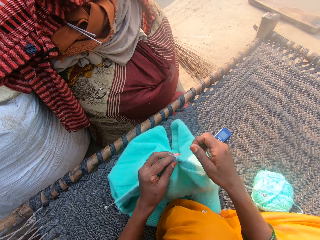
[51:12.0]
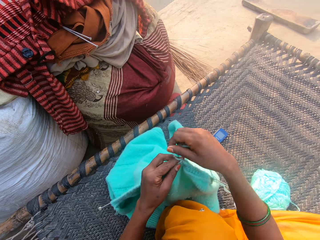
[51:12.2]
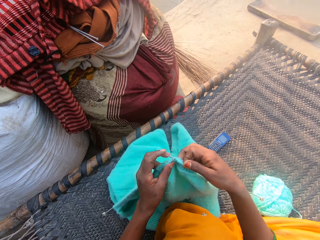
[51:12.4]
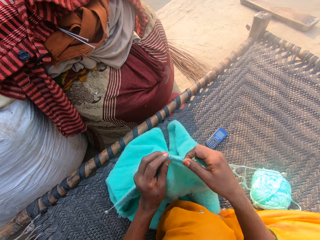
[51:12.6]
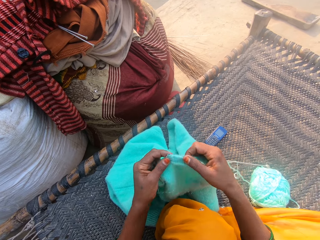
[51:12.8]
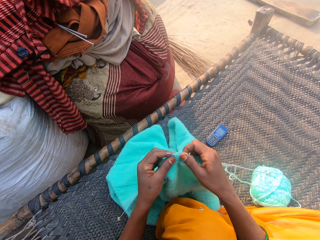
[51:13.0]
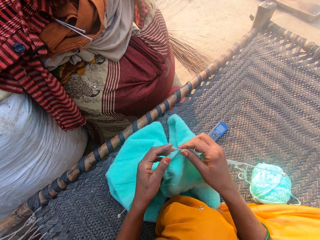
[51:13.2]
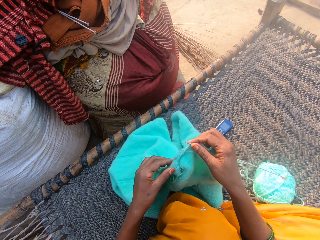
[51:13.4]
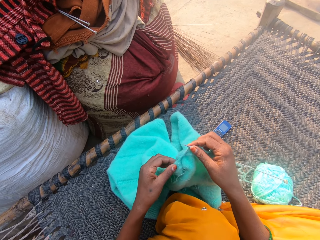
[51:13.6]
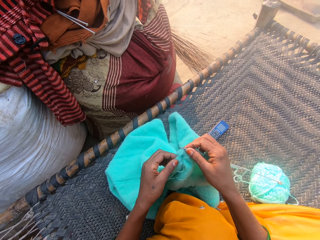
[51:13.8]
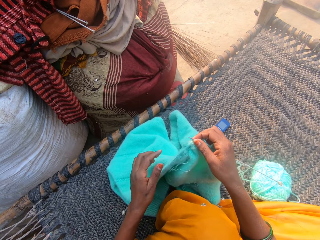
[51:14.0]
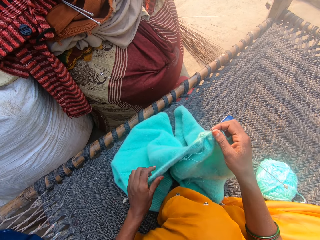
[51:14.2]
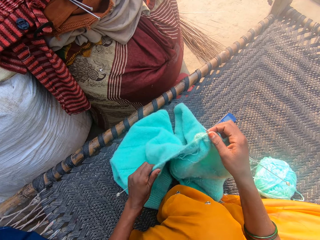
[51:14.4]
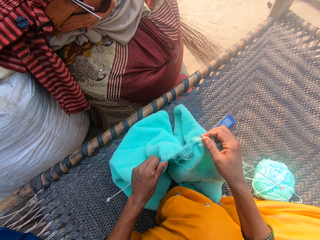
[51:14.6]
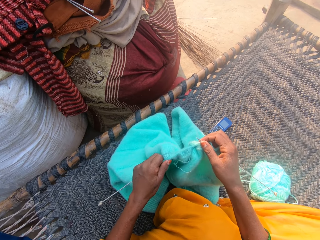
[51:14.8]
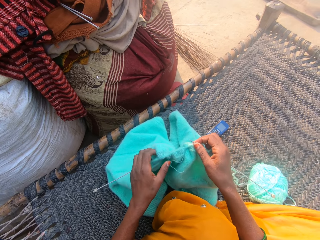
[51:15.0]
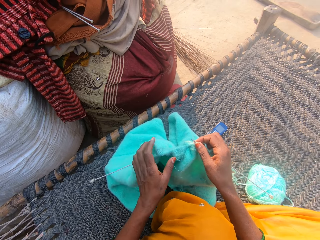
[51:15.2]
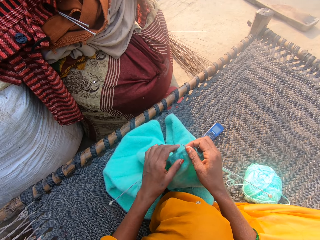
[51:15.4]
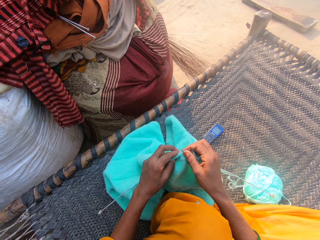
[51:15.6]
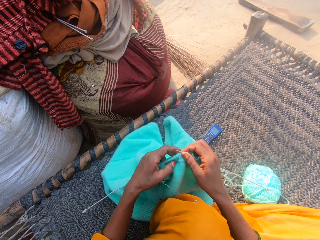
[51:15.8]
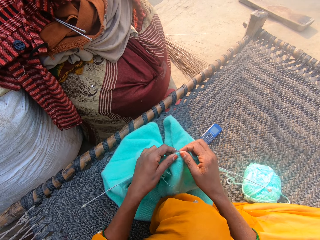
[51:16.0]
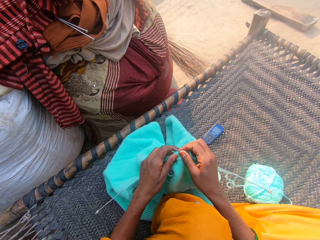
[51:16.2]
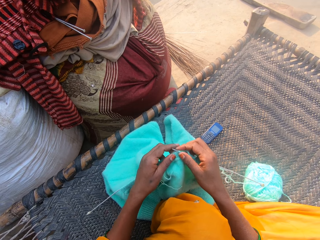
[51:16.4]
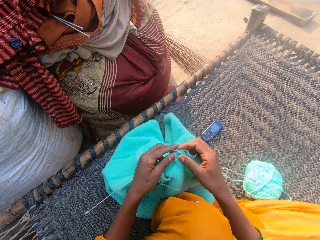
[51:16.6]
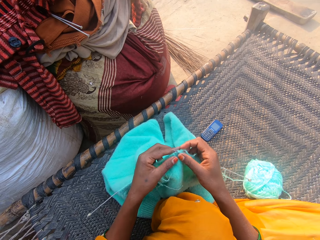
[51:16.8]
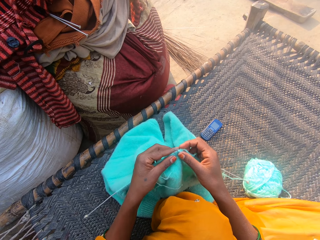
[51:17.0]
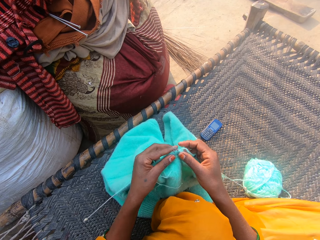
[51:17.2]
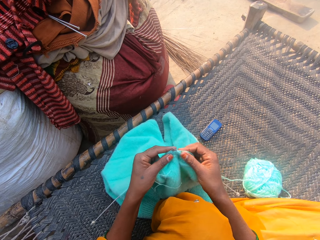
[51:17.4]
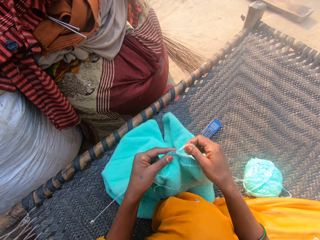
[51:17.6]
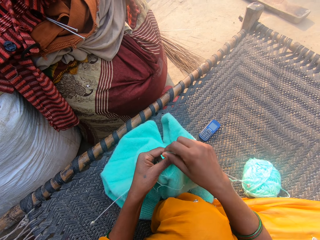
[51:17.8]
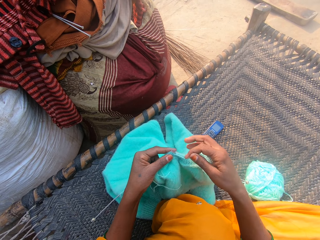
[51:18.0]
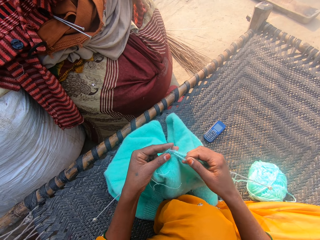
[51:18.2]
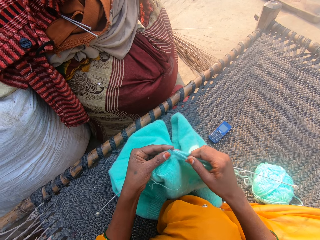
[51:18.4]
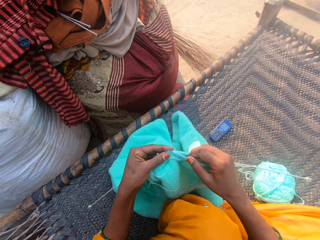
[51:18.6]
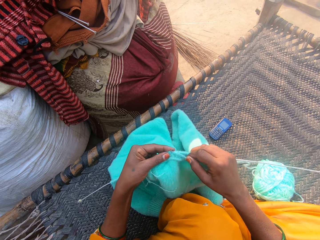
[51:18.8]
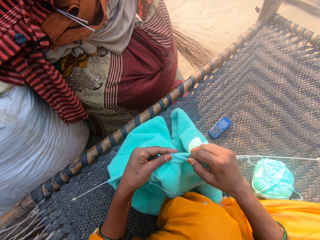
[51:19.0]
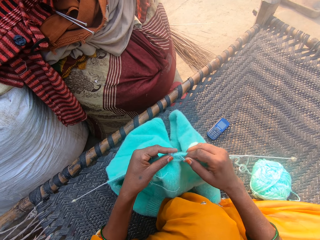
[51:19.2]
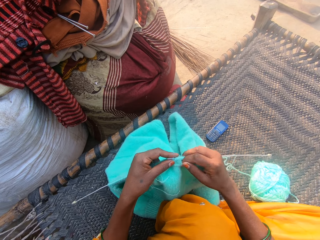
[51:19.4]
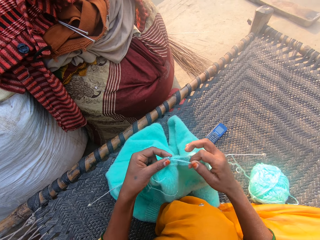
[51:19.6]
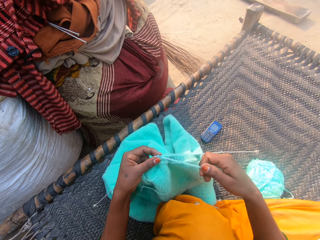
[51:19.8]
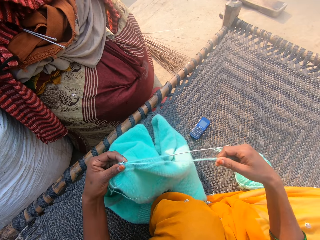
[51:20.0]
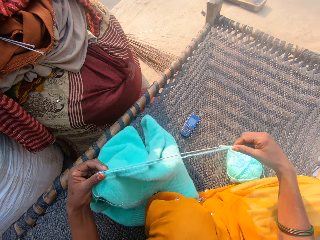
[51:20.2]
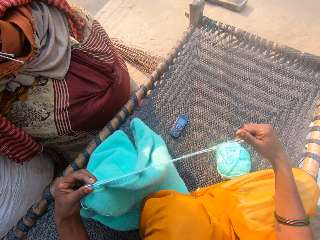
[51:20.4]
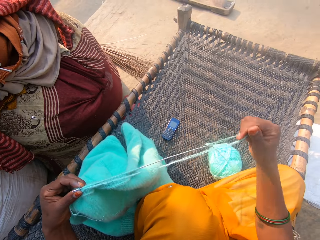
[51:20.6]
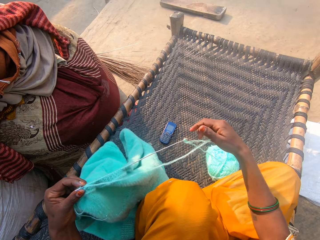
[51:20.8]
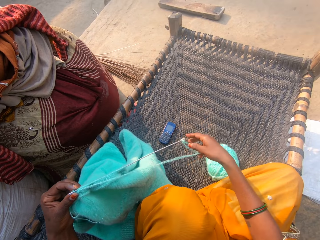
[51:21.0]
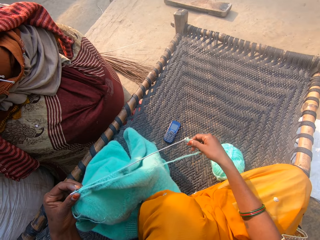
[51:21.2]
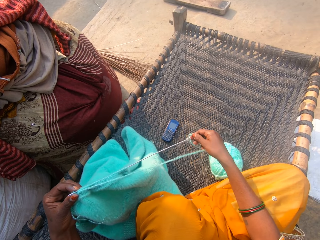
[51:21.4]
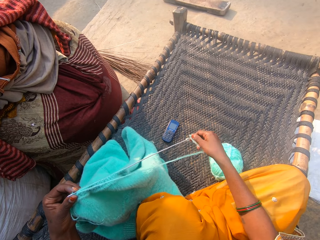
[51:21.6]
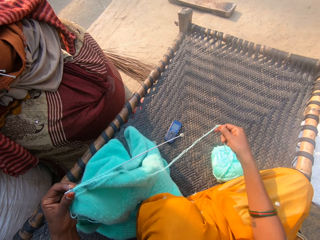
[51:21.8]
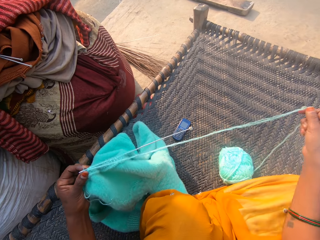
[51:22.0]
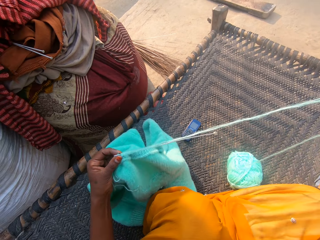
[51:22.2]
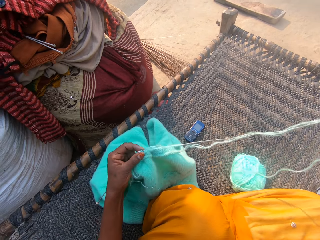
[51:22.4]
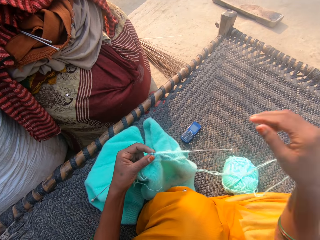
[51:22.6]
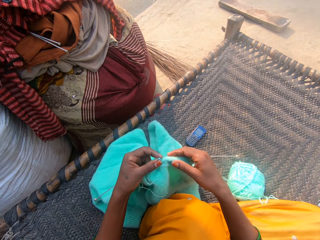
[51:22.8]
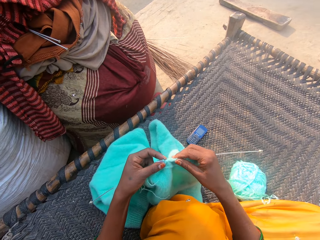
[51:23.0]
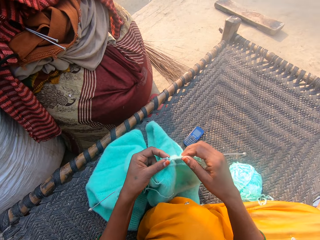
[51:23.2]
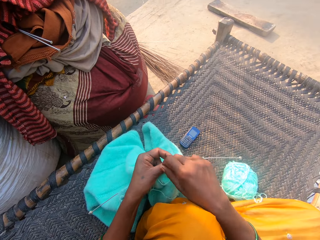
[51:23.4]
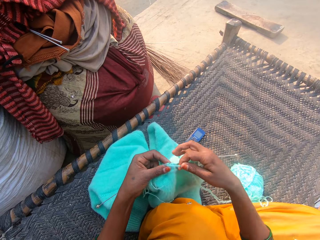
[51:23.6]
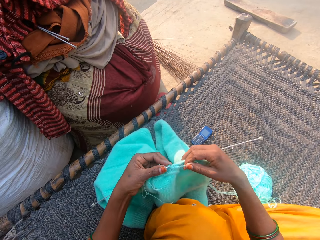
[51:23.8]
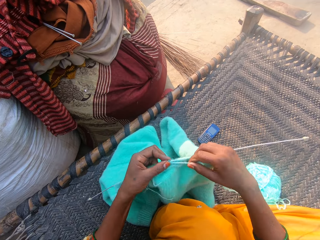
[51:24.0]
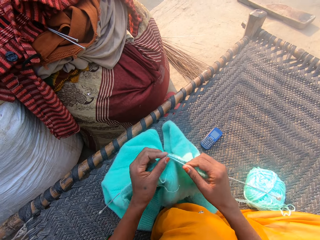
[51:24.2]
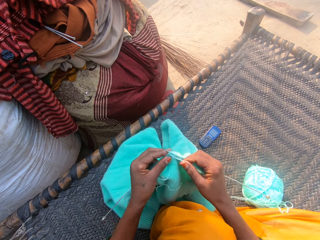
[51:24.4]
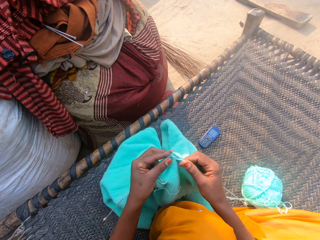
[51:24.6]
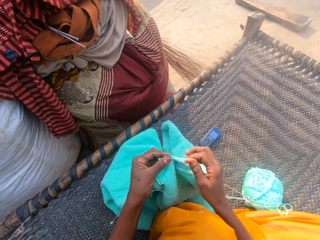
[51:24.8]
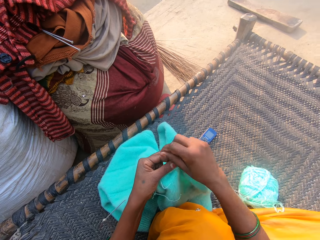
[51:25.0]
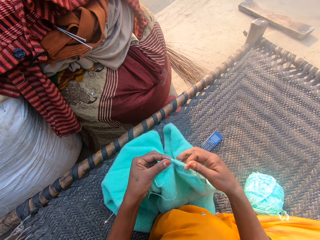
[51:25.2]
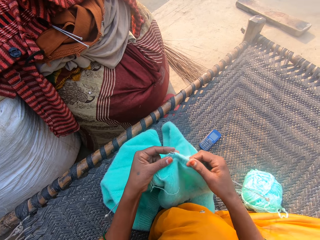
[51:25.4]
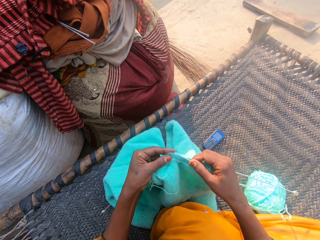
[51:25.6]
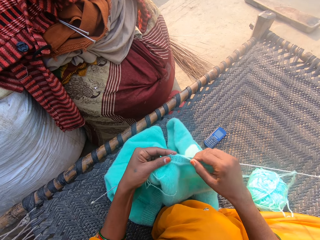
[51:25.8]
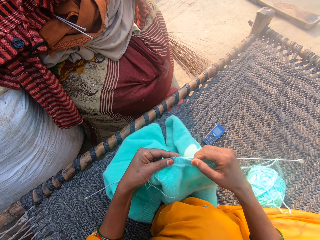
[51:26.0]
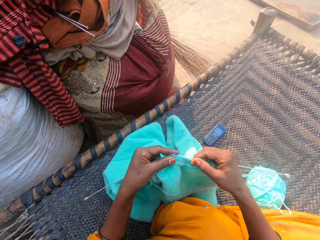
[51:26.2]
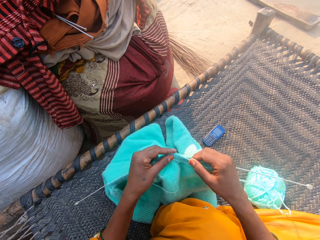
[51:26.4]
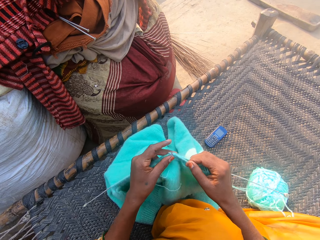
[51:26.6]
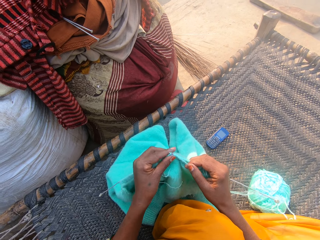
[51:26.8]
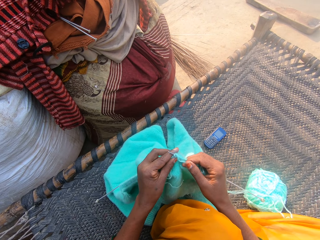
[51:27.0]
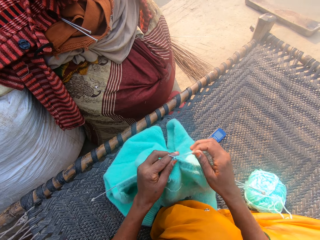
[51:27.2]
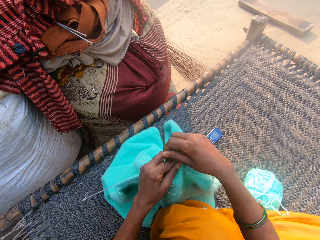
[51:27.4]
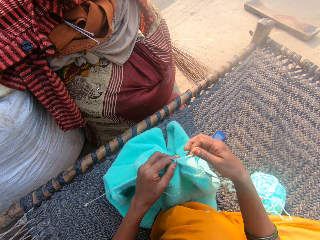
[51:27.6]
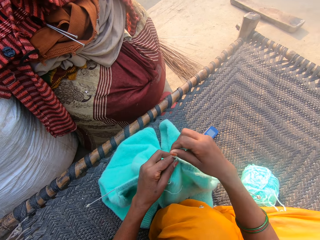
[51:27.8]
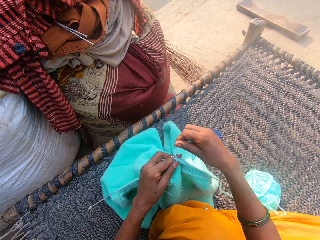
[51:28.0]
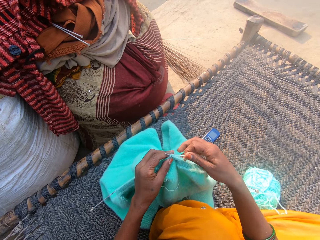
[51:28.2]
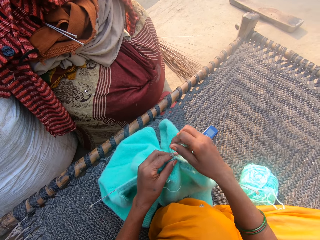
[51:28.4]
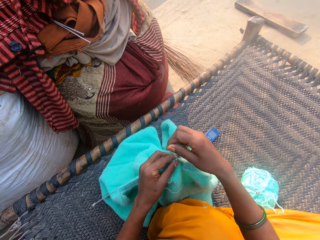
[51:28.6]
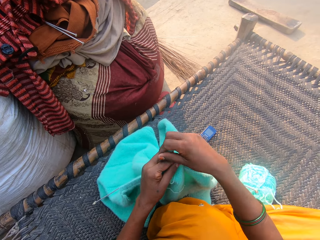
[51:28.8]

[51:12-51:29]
The camera wearer adjusts the cloth on the needle with her left hand. She knits the cloth with the needles and the wool. She adjusts the wool with her right hand. She pulls a string. She knits the cloth with the needles and the wool.

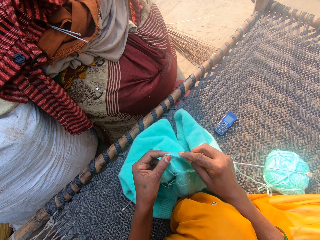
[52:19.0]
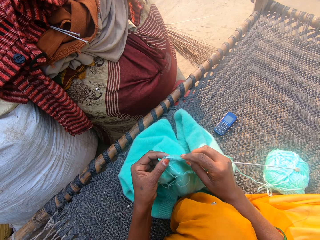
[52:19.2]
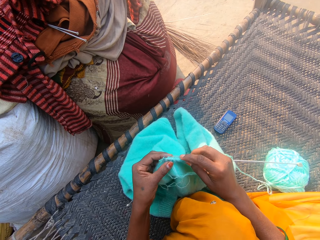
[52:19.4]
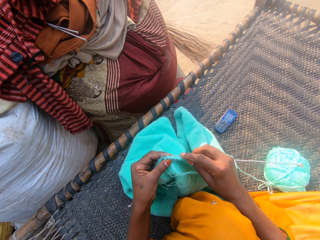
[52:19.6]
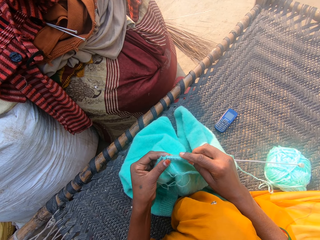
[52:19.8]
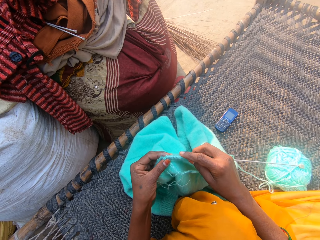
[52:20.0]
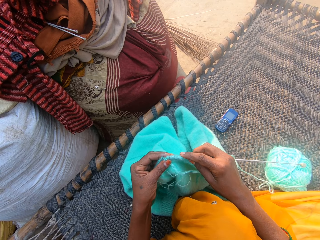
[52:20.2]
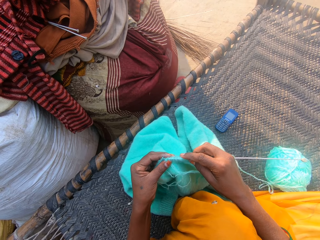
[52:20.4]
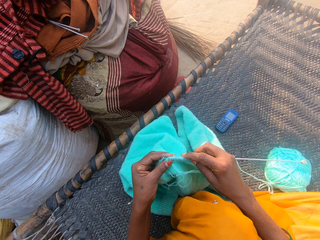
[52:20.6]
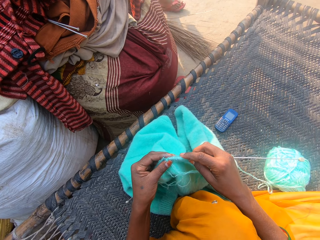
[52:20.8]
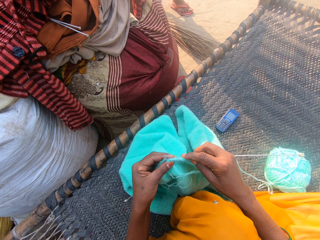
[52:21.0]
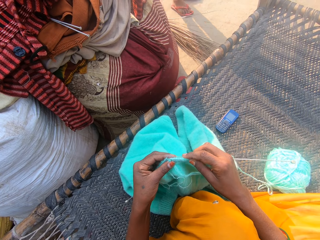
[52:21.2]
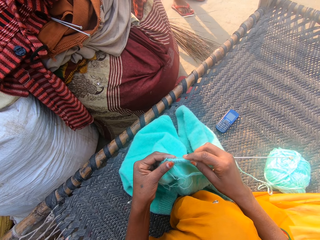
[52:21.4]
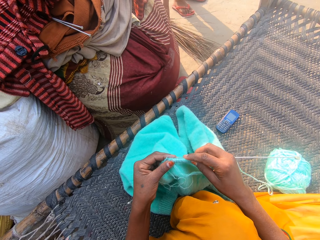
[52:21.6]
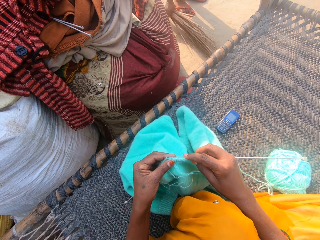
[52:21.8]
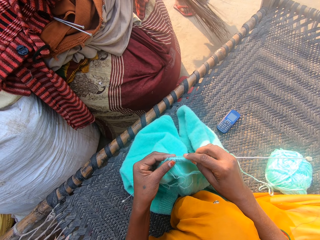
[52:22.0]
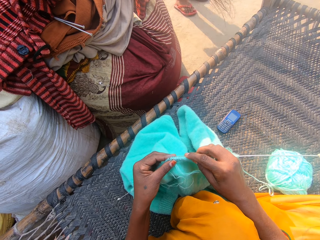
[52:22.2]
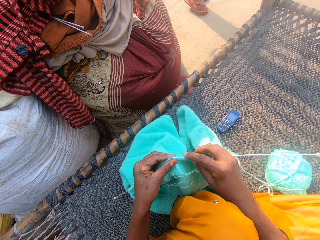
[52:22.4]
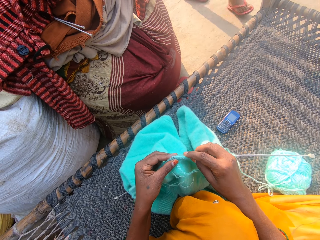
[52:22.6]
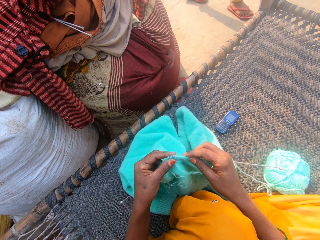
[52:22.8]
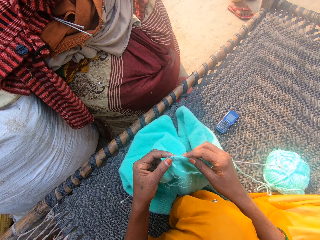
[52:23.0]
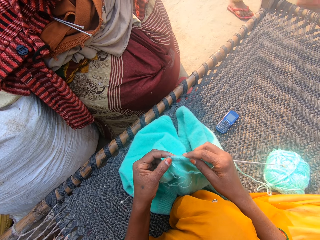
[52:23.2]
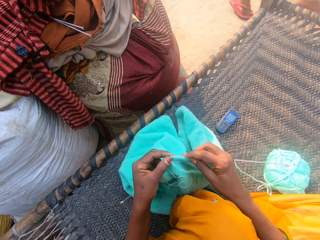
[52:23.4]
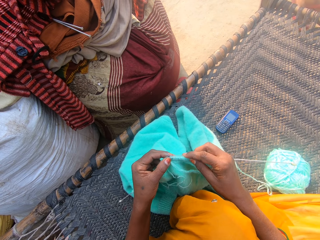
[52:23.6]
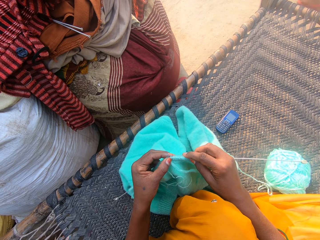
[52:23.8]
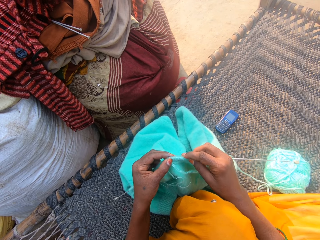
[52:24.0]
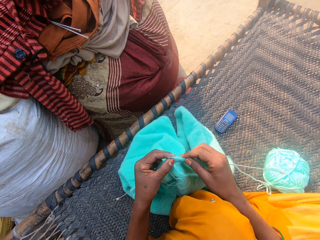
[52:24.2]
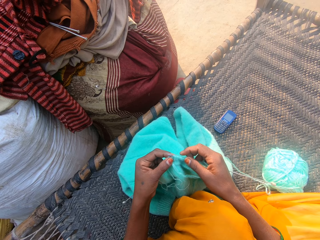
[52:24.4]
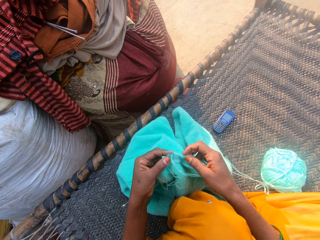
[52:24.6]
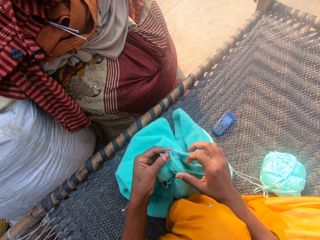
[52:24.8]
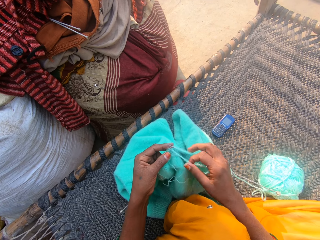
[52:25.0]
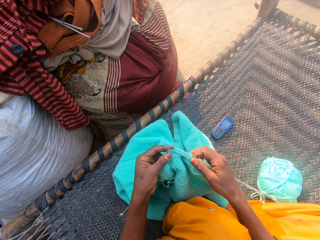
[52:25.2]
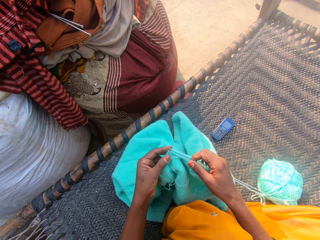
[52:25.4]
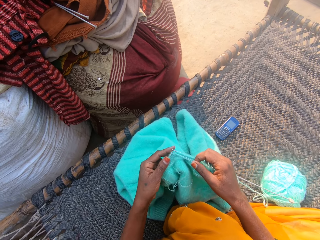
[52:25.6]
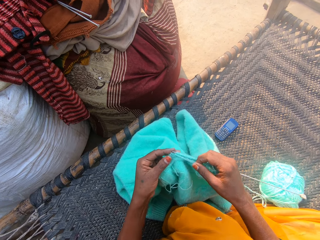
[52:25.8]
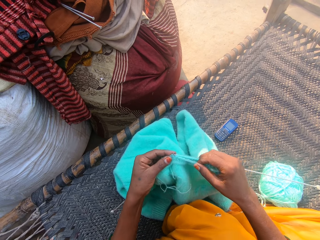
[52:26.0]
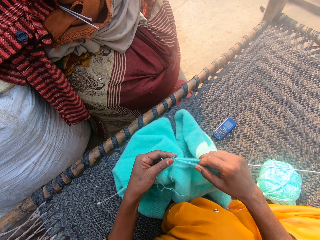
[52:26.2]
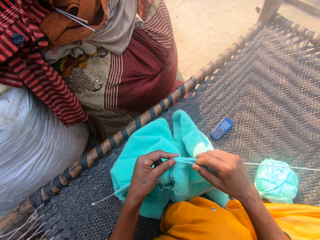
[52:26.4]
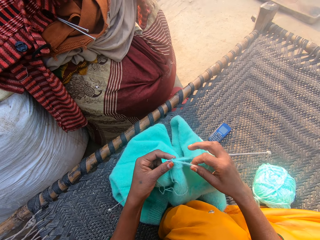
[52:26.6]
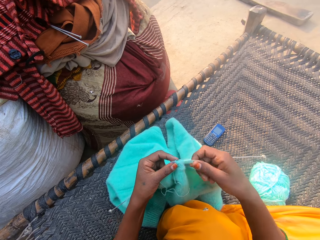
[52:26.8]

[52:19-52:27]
A boy walks towards the camera wearer. The boy picks up a broom from the floor with his right hand. The boy walks away.
